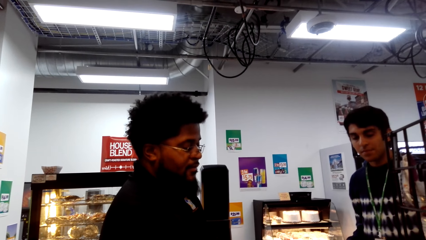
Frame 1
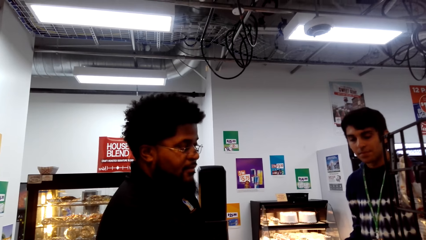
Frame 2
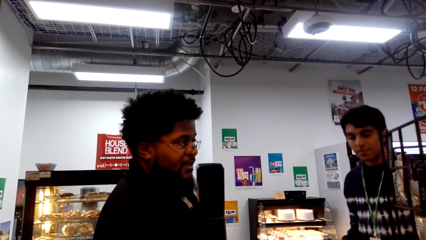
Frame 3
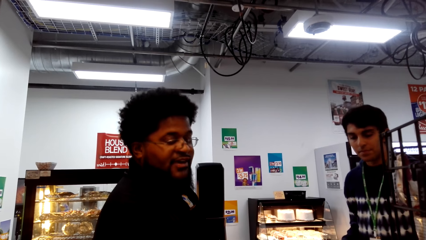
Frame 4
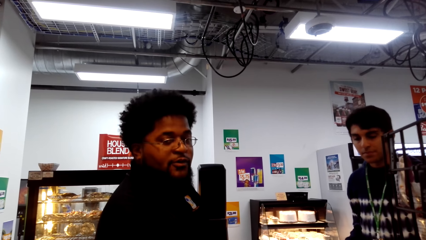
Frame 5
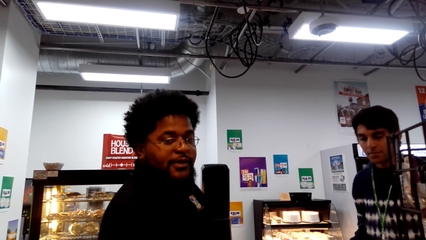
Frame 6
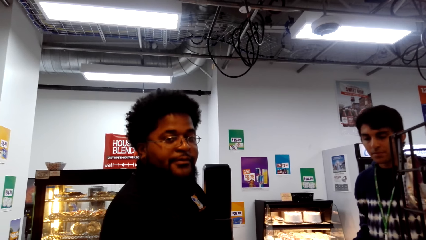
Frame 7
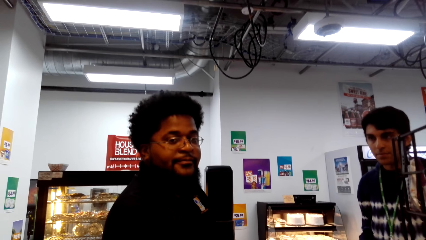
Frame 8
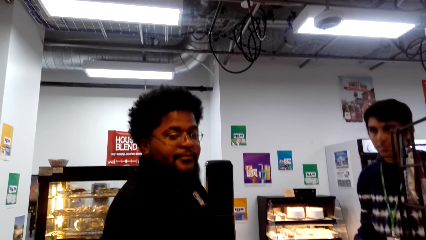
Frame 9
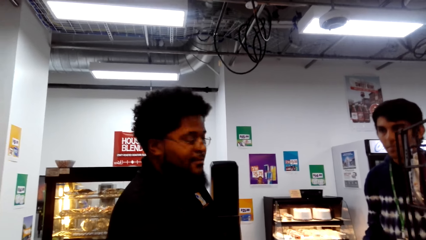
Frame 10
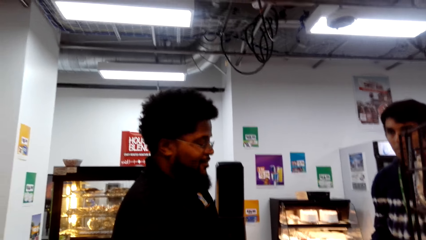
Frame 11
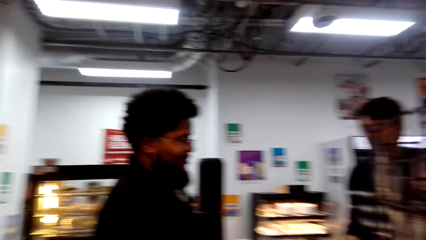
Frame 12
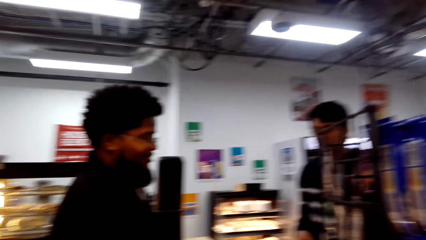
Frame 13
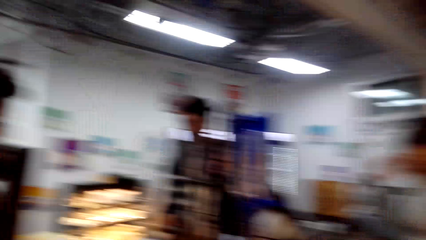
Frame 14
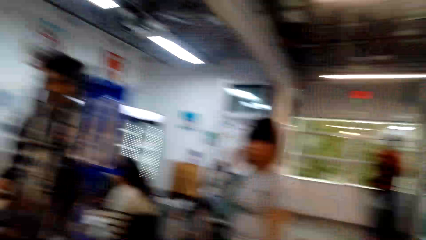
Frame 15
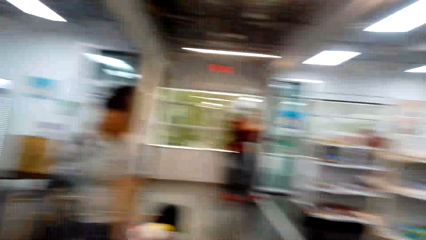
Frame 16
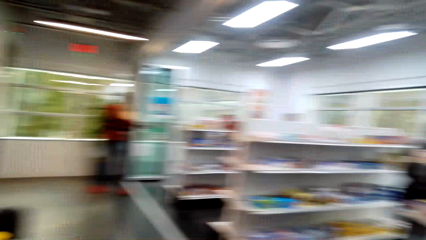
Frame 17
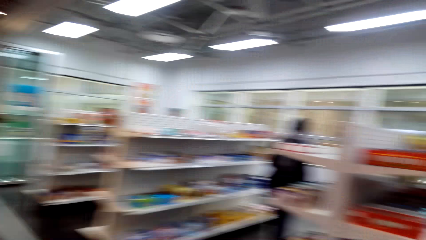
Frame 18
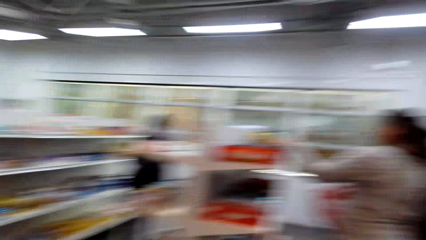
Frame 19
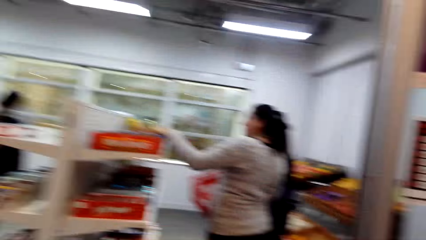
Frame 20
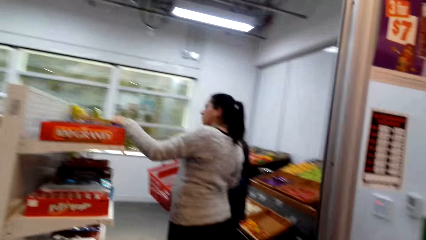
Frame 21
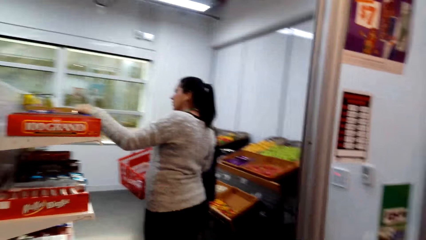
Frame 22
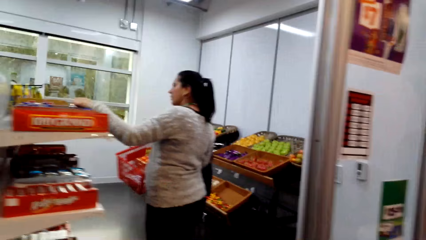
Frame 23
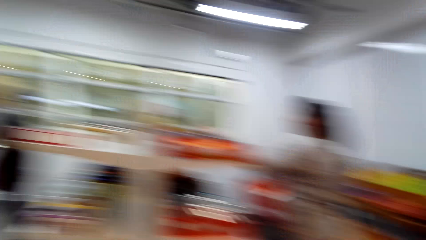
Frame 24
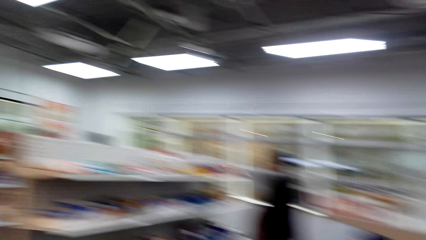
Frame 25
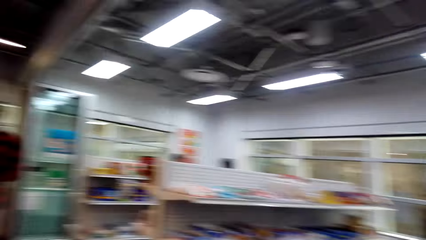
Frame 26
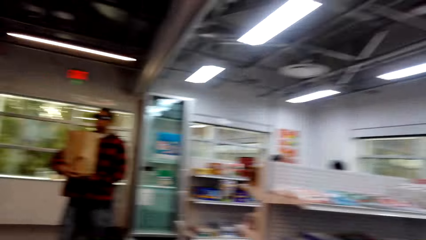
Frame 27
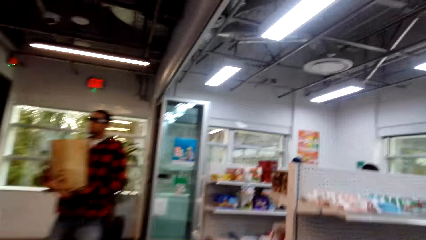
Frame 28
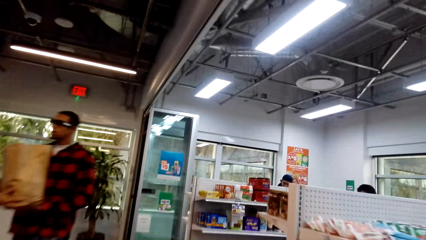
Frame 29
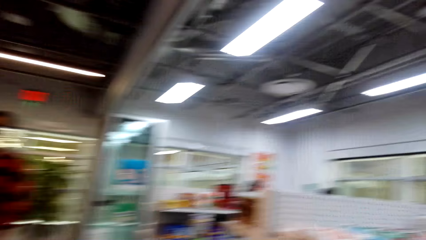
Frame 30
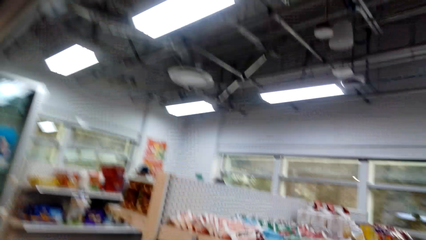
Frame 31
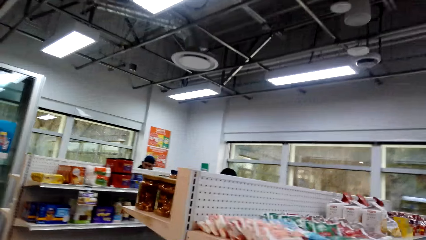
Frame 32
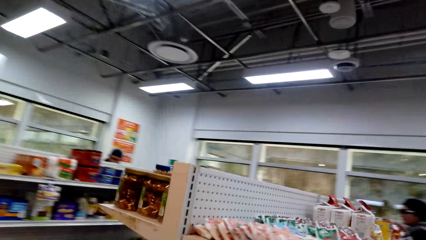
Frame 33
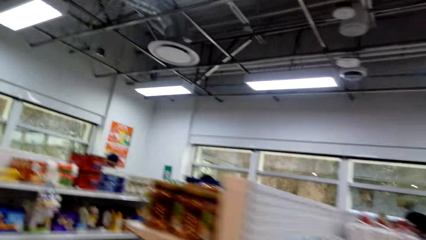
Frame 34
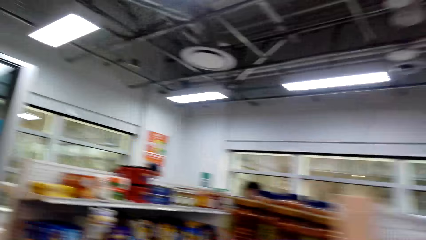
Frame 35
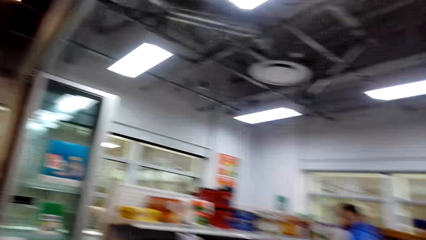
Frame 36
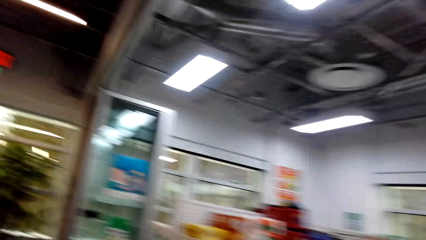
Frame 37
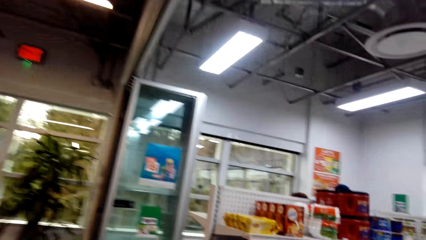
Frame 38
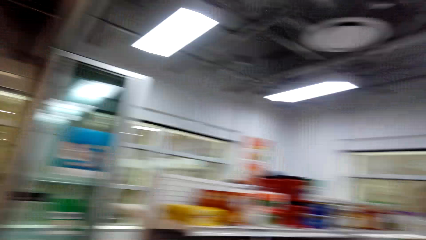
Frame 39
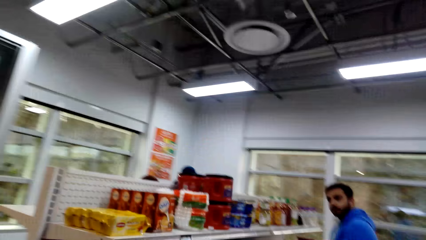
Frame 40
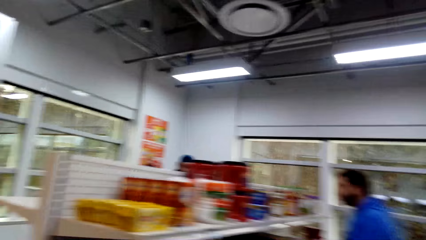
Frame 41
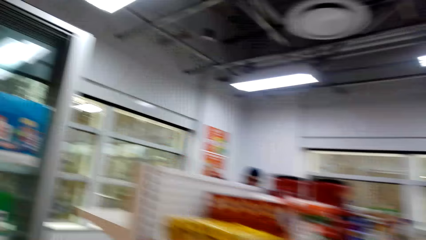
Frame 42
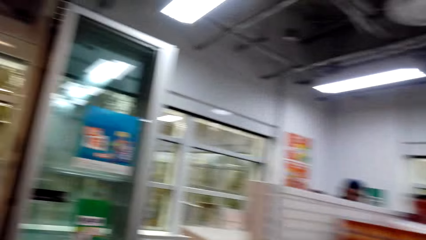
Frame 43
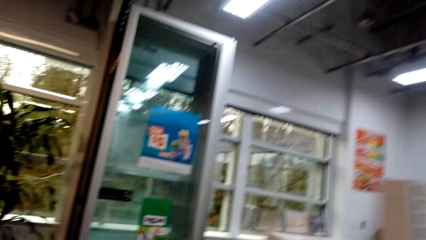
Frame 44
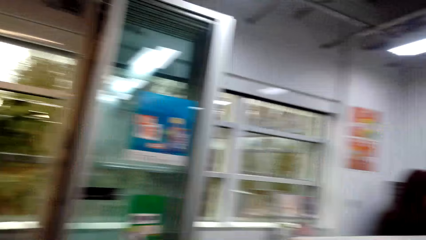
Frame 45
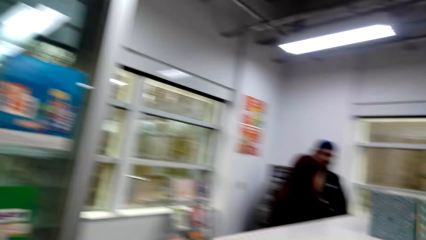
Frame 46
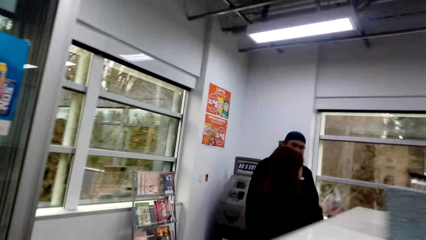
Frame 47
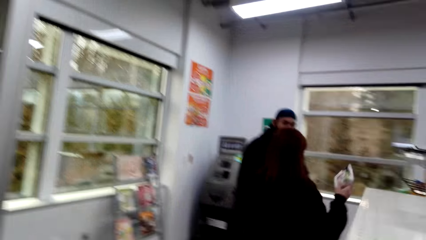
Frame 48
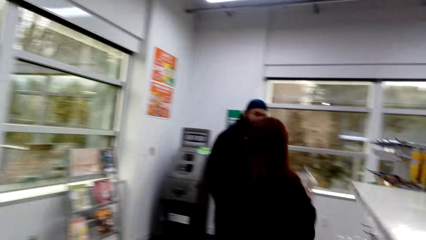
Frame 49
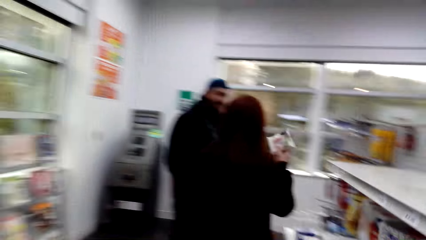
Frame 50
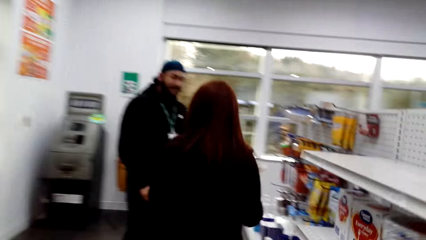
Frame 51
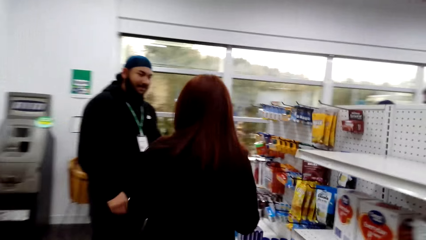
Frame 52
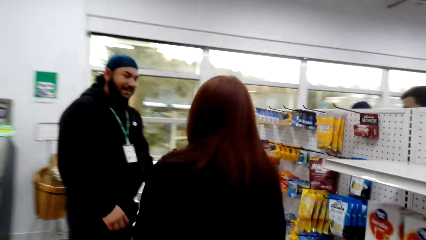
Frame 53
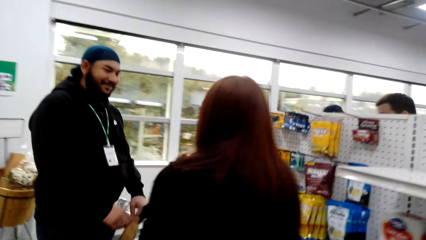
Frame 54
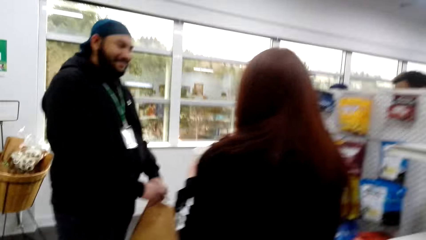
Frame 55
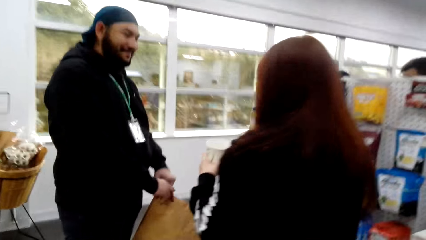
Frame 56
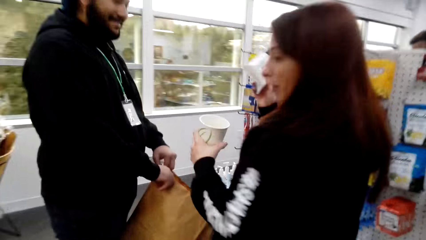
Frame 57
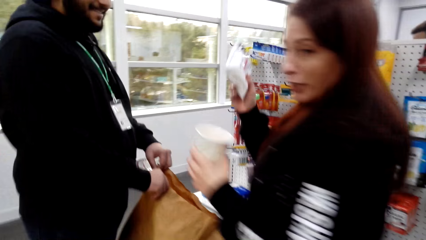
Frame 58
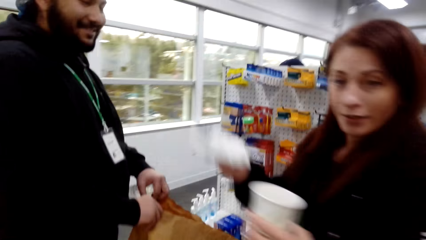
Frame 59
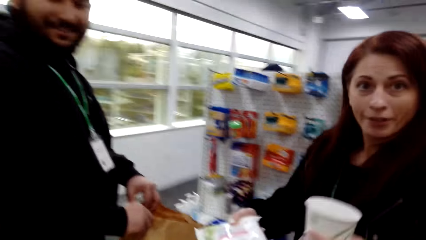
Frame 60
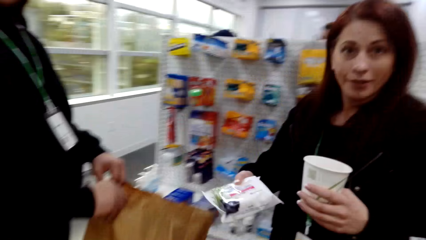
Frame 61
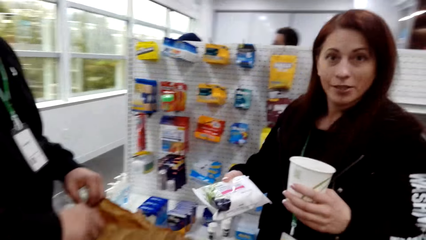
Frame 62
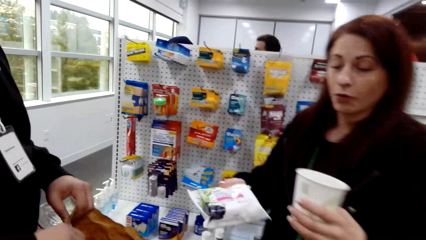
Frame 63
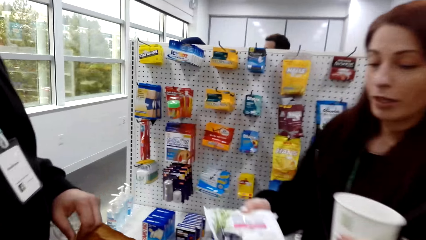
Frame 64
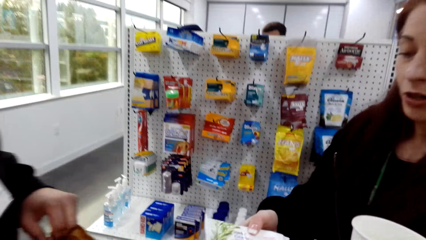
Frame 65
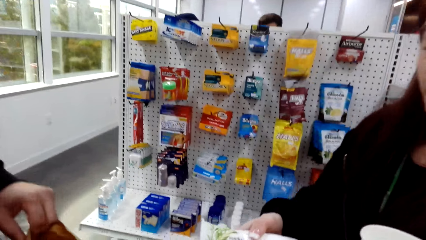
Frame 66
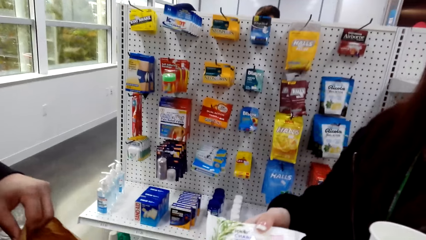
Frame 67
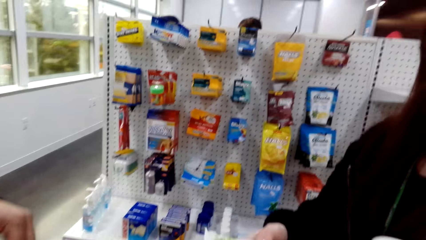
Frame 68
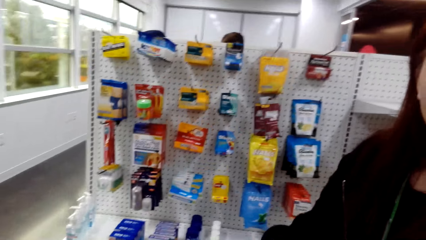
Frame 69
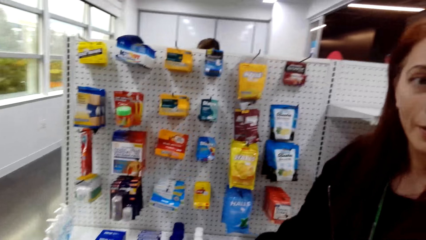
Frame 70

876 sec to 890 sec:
The camera wearer walks in the supermarket. A woman talks to a man. Another woman picks up the snacks. The first woman holds a soap.

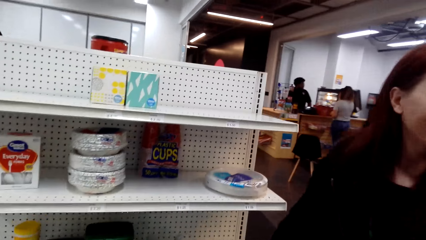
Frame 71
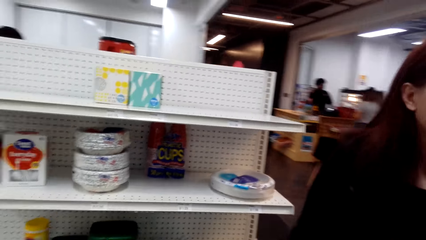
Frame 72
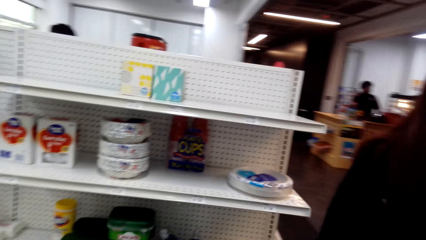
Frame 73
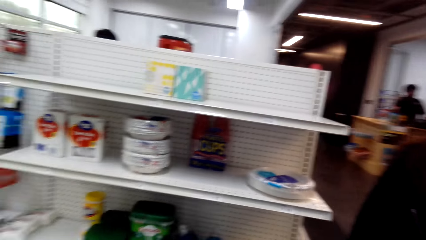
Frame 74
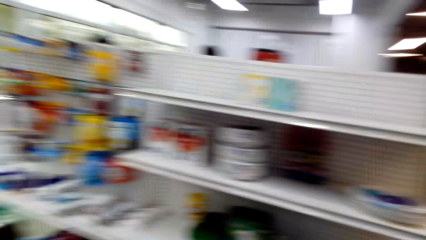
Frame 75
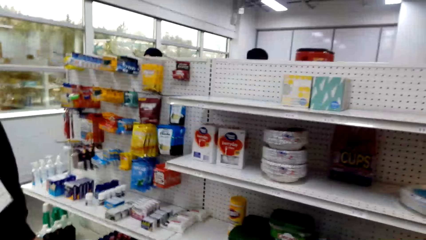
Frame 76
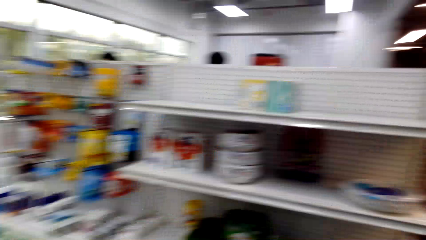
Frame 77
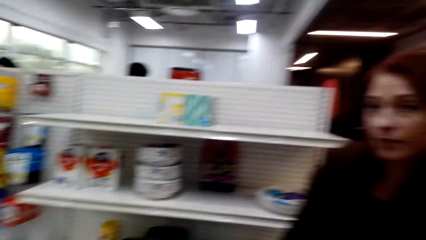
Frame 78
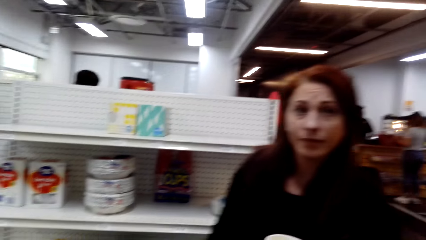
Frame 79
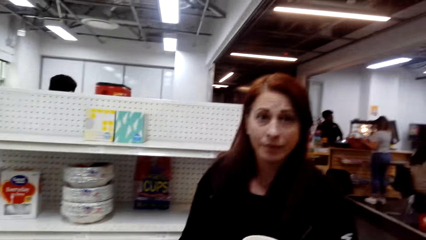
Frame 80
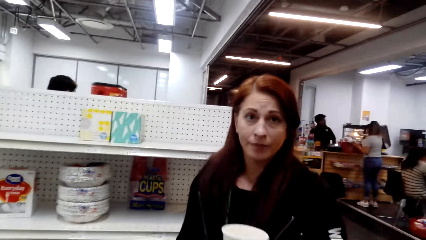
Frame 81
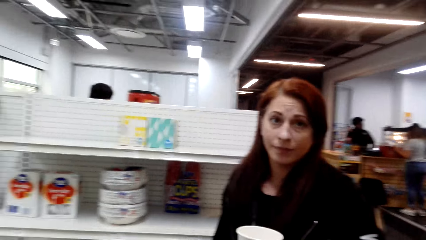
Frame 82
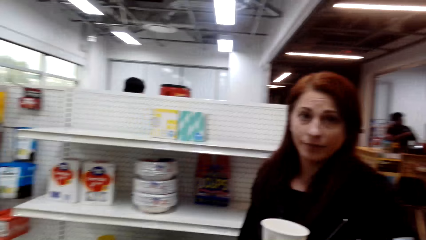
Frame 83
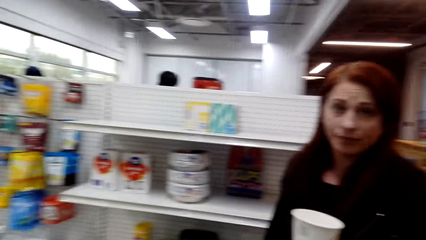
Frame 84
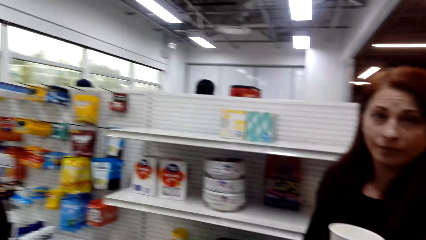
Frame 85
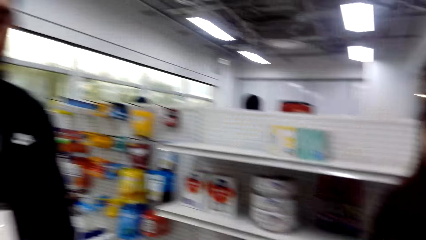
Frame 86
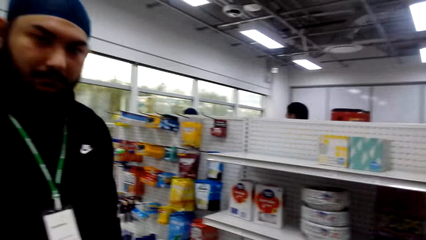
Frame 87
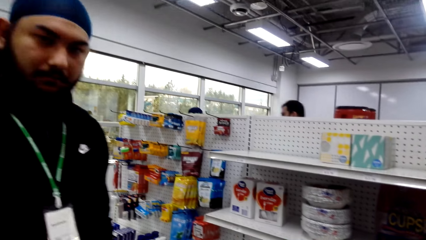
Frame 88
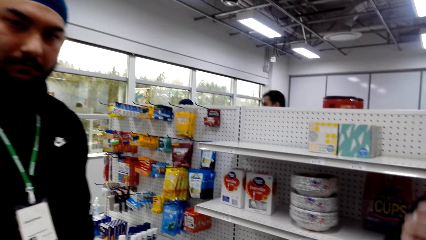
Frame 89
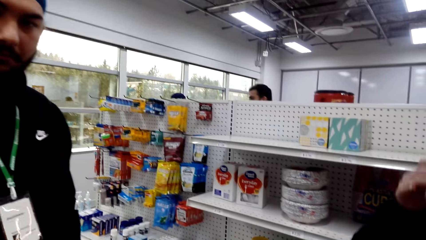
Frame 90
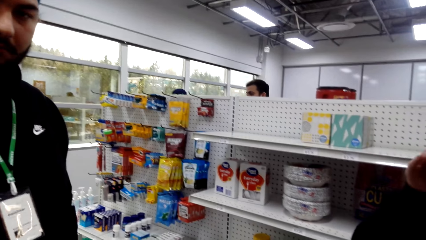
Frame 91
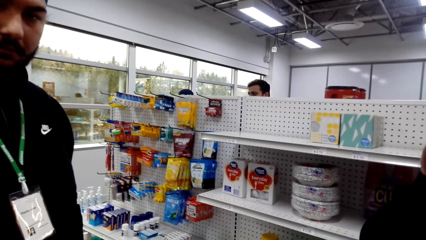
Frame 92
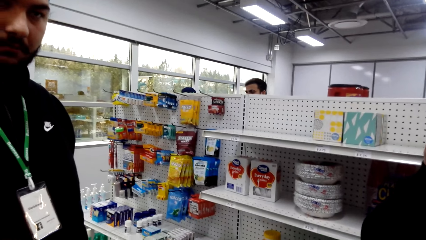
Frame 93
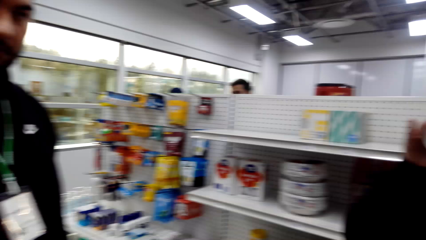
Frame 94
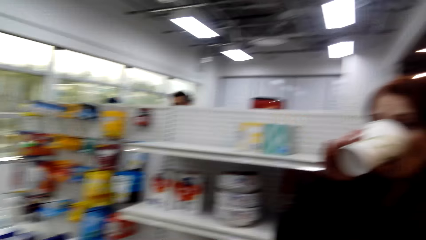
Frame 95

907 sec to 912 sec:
The camera wearer talks to a man. They talk to a woman.
